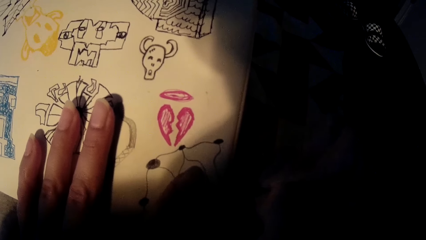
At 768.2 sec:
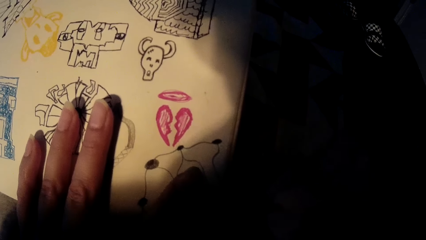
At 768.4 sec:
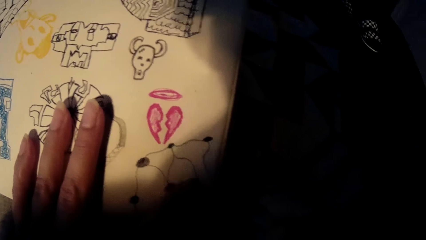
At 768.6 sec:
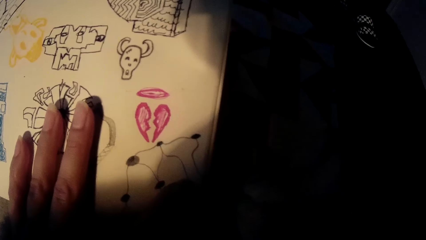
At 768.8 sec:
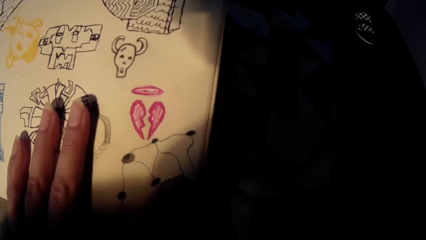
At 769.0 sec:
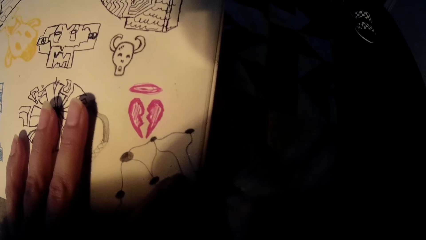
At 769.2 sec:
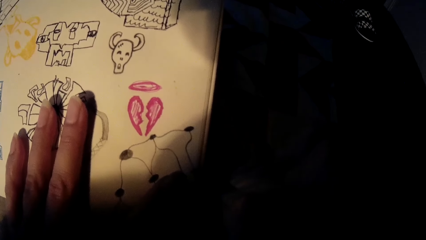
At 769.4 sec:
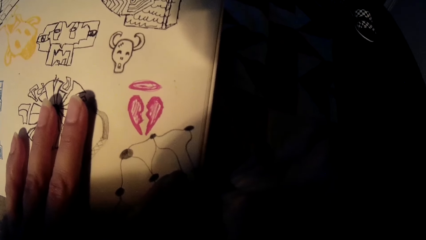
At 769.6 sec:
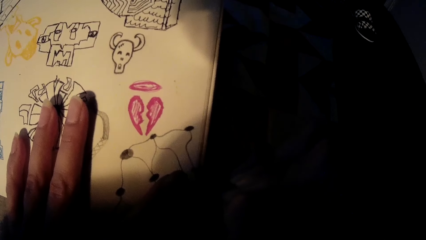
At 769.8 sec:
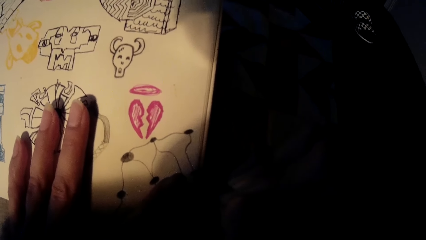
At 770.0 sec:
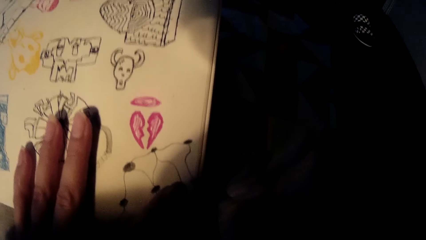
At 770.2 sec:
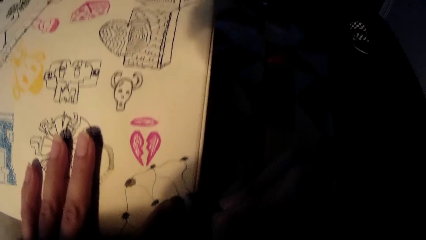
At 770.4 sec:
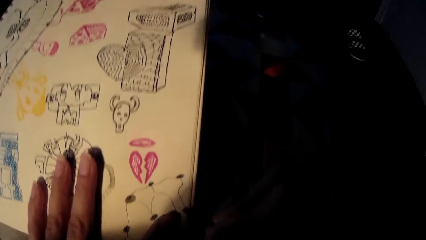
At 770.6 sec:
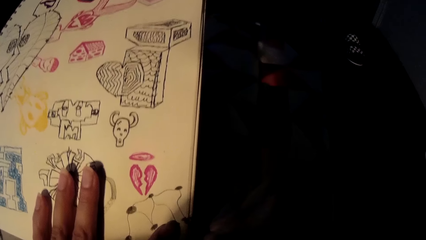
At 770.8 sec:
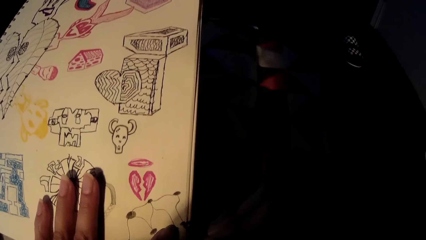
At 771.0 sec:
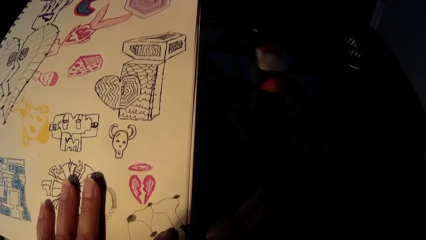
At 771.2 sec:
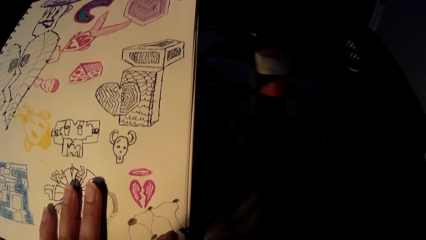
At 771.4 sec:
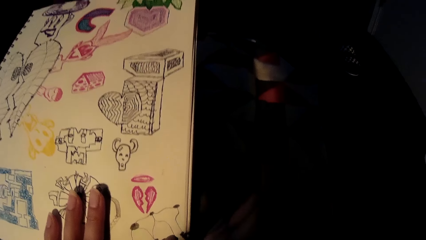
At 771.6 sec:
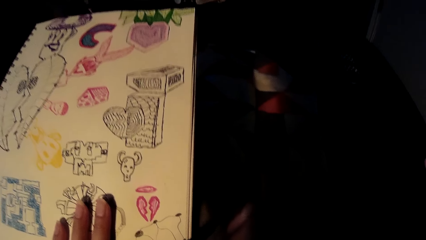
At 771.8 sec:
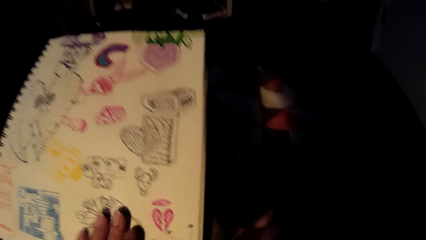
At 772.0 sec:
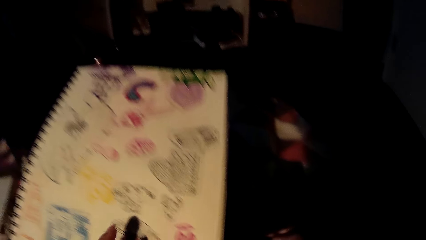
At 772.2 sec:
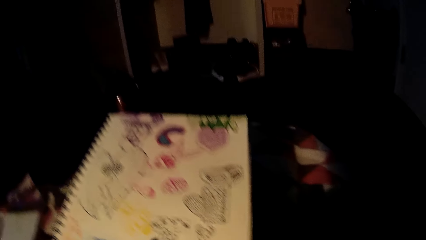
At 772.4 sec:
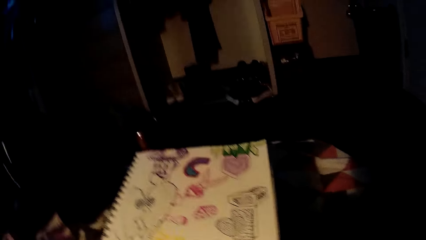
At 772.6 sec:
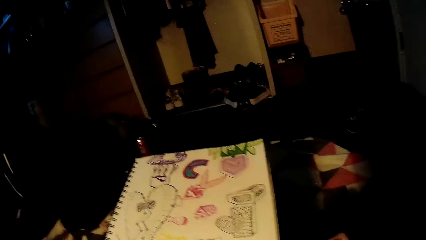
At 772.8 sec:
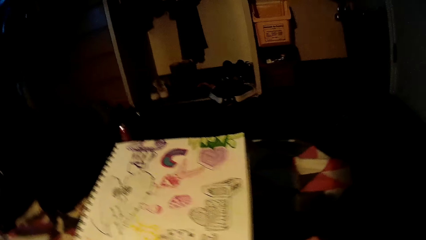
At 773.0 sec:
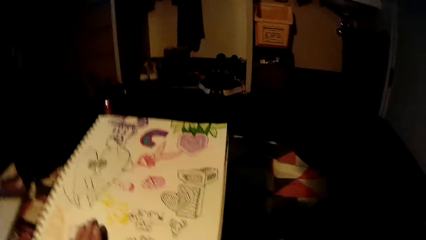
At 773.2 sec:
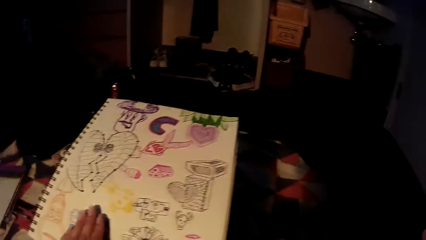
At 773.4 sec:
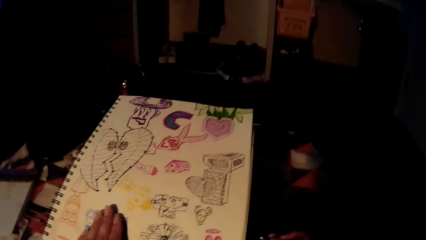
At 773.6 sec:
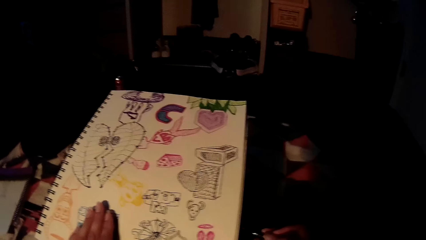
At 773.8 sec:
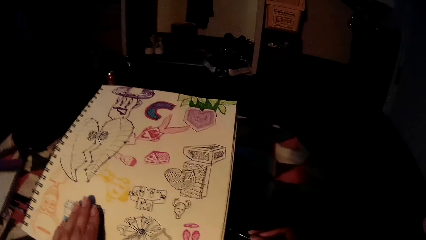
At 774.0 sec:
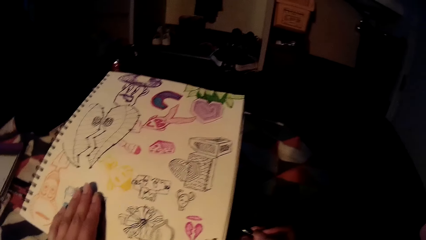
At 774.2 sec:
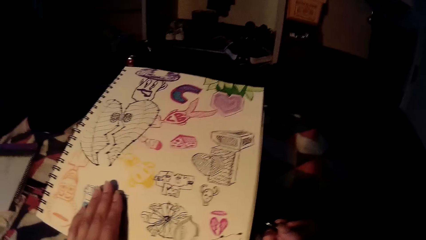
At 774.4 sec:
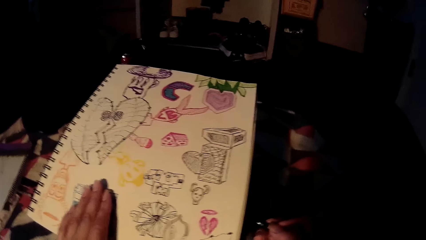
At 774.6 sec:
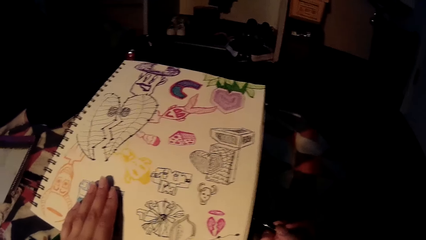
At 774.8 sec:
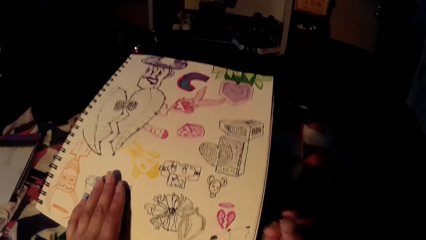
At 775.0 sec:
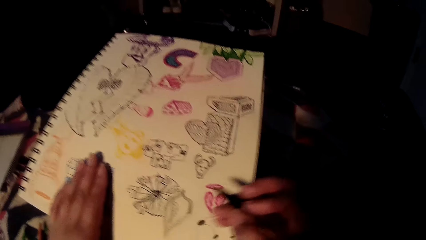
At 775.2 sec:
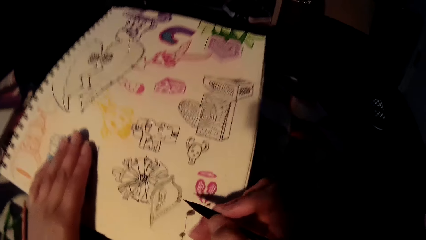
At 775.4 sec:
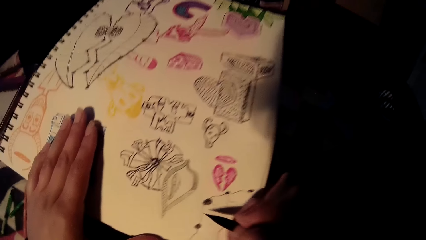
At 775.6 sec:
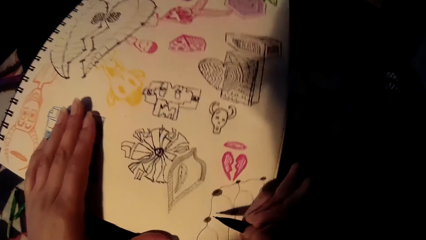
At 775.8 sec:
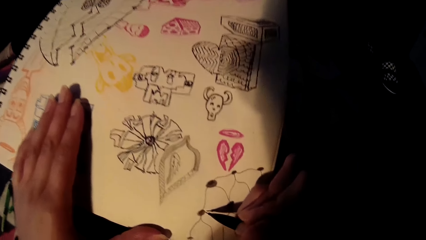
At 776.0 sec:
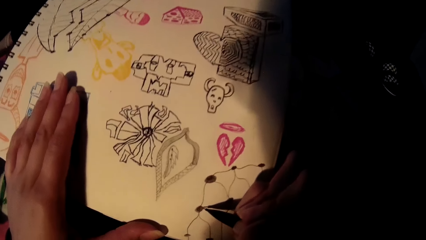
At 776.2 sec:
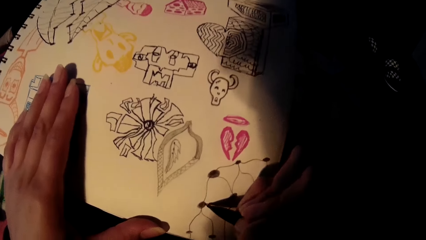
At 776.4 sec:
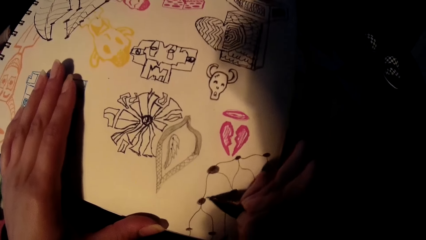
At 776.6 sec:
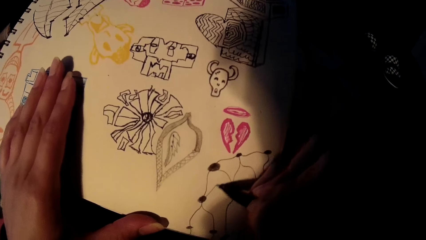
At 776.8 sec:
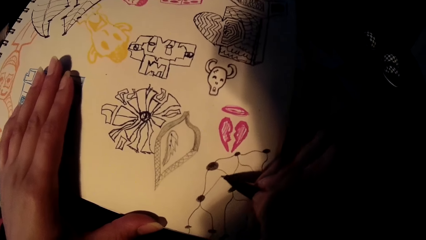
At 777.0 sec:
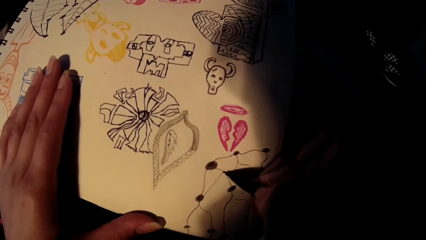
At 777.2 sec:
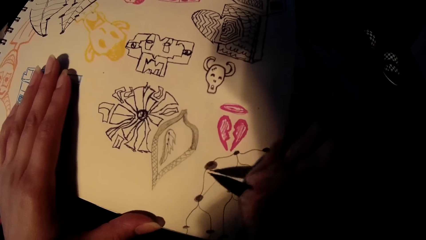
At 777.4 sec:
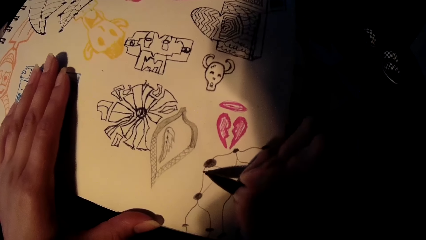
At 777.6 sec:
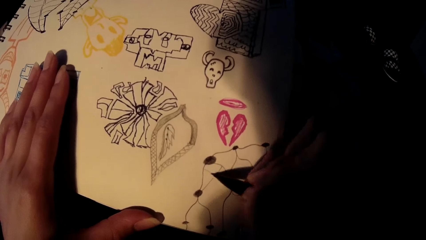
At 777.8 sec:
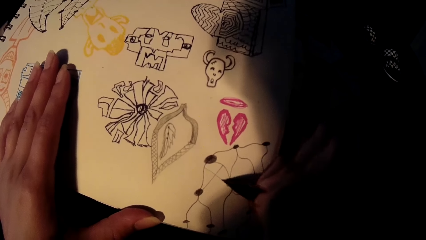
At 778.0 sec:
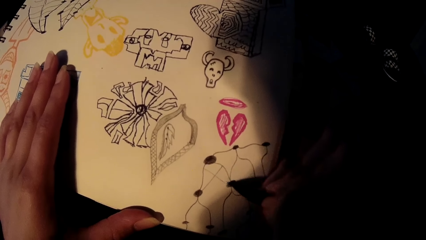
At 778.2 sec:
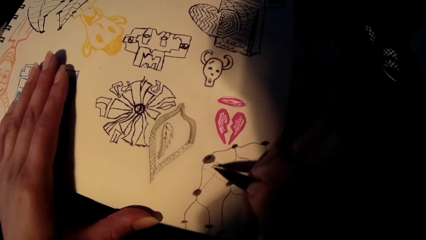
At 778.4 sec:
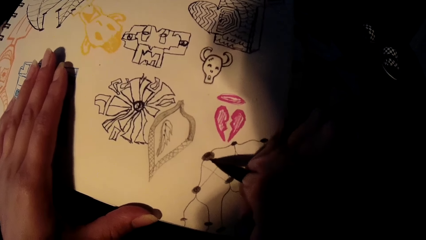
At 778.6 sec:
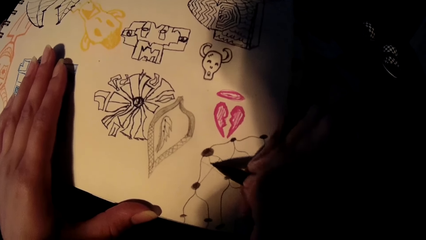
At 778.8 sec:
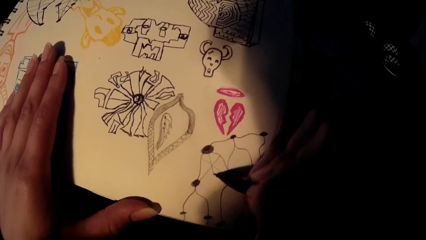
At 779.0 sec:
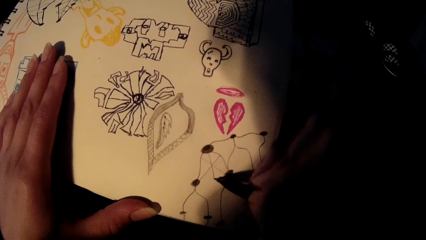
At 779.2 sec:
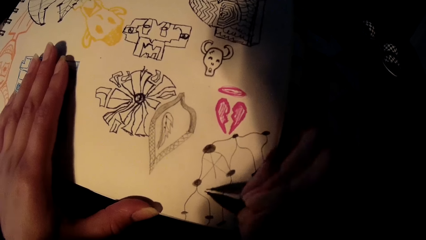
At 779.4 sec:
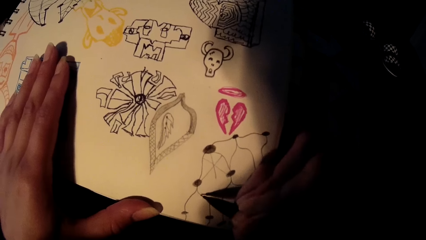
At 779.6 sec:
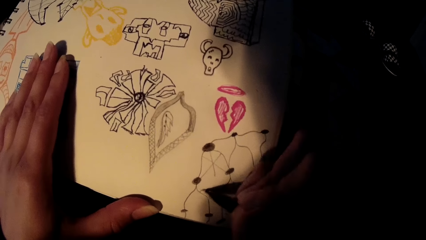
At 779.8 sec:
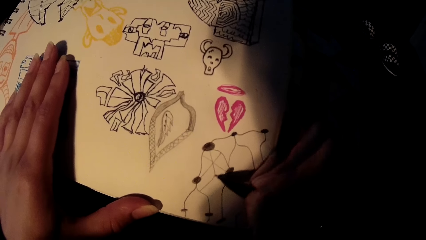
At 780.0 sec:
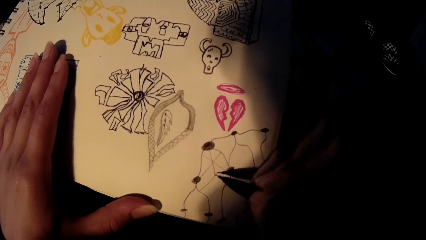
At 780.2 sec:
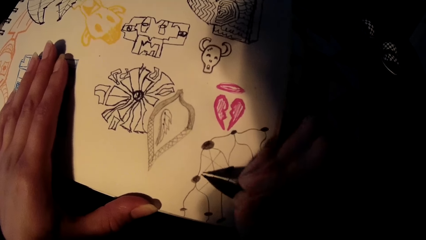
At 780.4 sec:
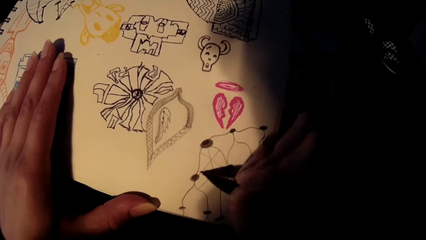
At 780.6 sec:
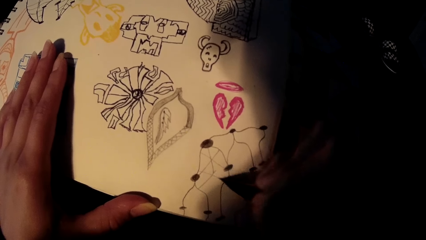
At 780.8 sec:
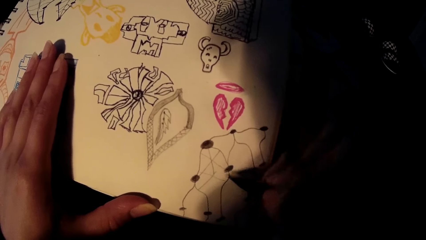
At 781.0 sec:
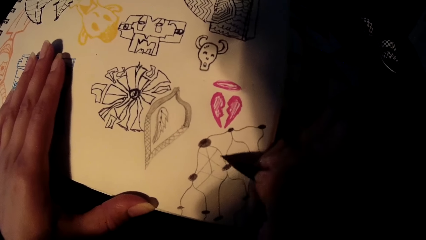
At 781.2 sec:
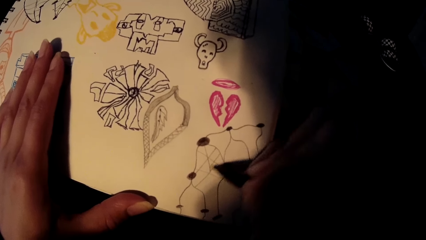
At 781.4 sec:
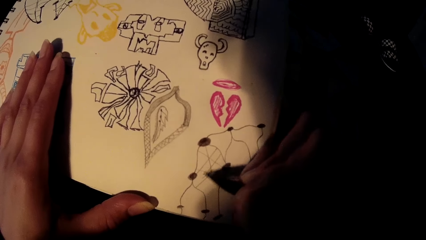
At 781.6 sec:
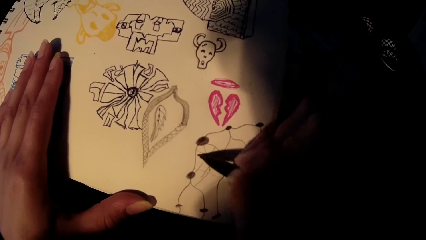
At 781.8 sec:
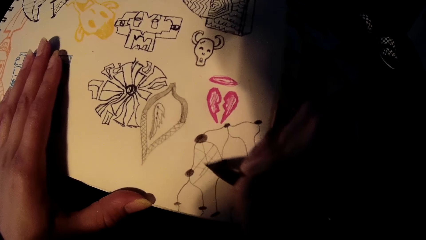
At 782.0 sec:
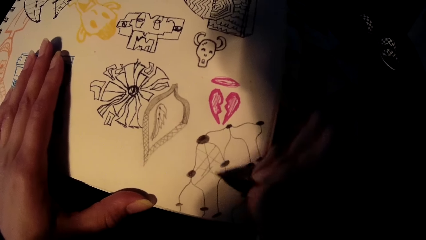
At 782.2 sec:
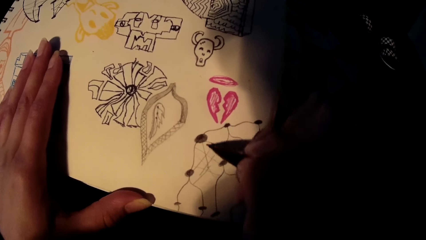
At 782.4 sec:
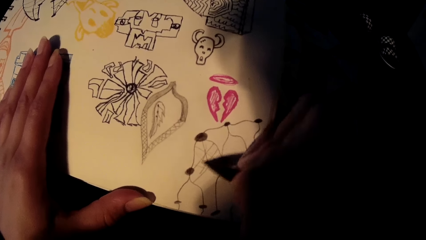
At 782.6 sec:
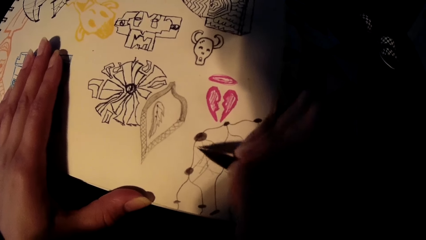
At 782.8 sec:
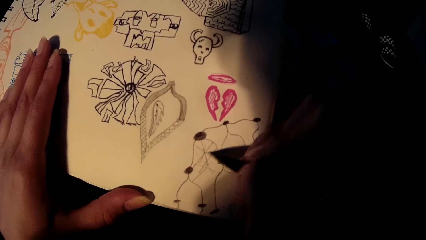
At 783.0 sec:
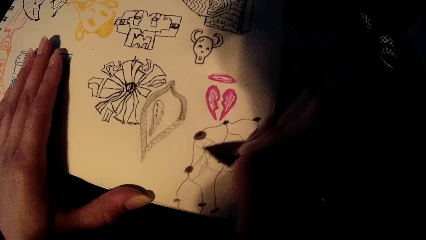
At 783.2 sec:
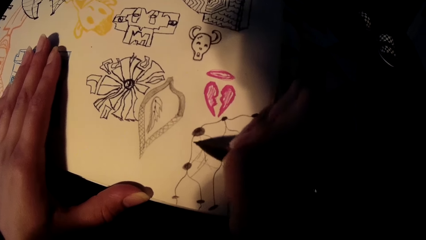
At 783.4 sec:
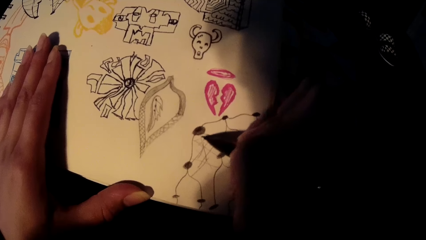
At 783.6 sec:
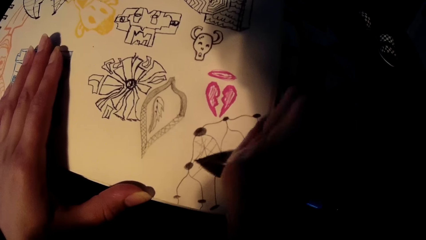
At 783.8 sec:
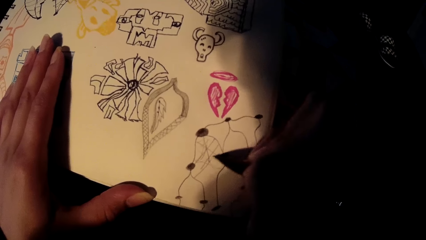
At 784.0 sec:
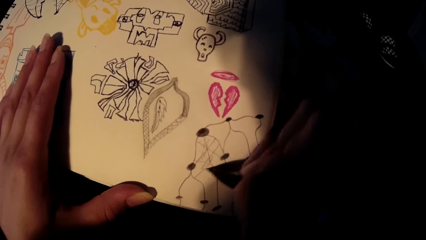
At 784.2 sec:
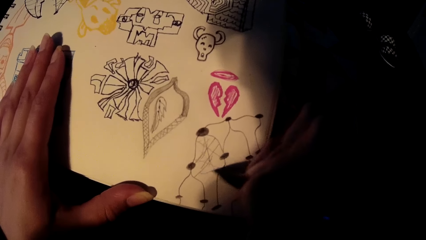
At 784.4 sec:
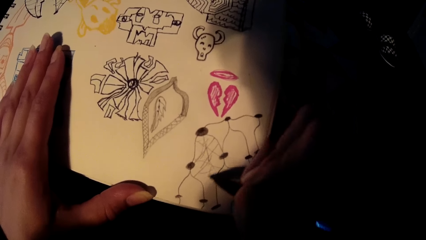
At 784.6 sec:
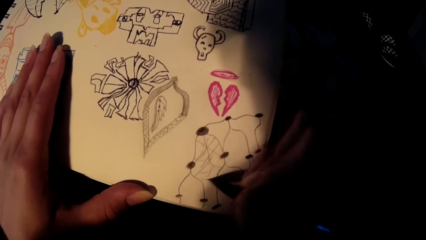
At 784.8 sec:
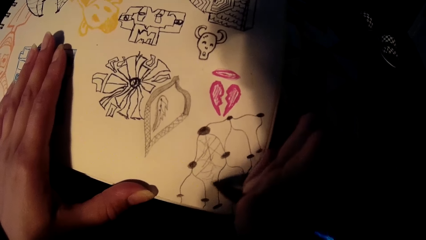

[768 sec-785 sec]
The camera wearer moves his right hand along the card. He draws on the card using the drawing pen. He moves his right hand along the card. He draws on the card using the drawing pen. He lifts the drawing pen. He draws on the drawing card.
